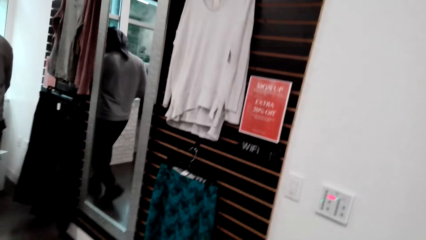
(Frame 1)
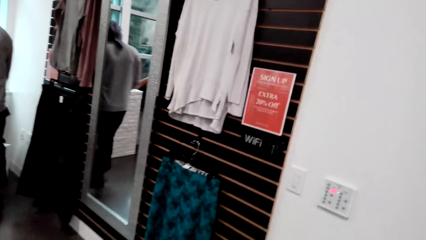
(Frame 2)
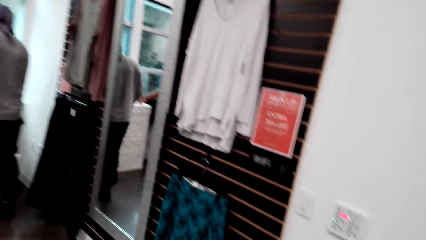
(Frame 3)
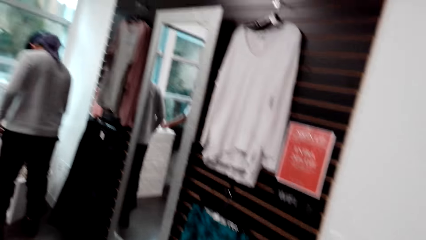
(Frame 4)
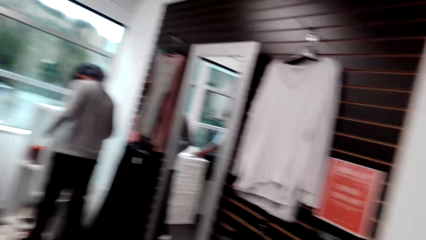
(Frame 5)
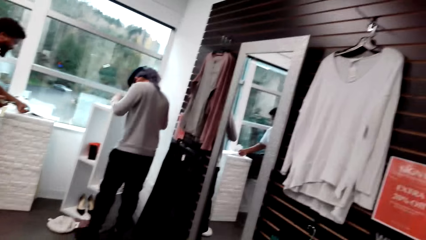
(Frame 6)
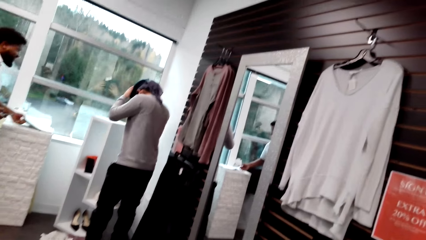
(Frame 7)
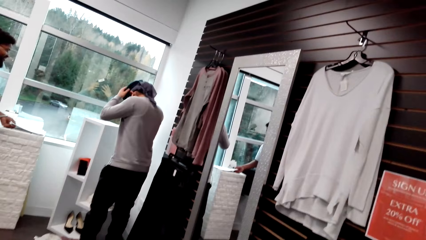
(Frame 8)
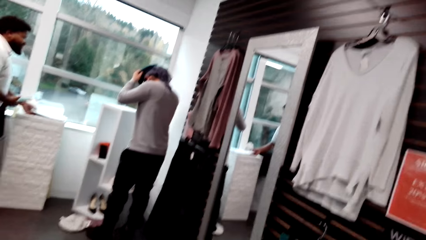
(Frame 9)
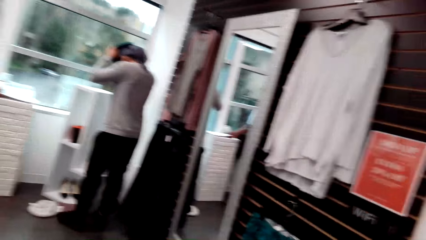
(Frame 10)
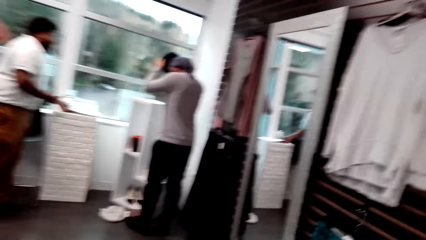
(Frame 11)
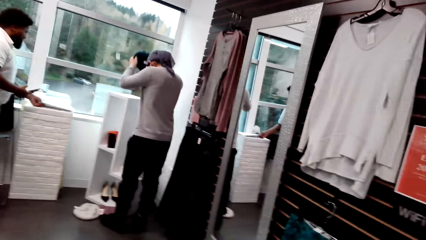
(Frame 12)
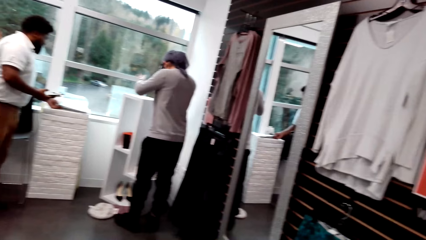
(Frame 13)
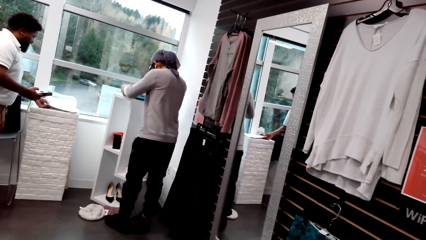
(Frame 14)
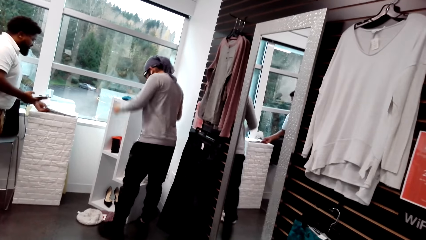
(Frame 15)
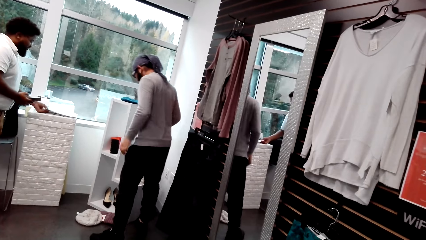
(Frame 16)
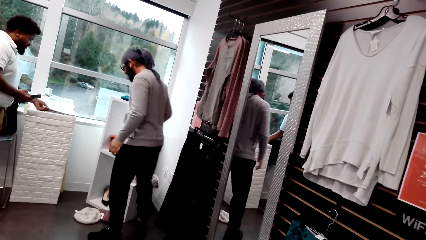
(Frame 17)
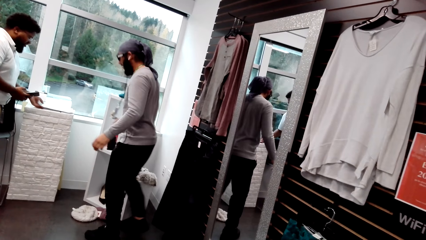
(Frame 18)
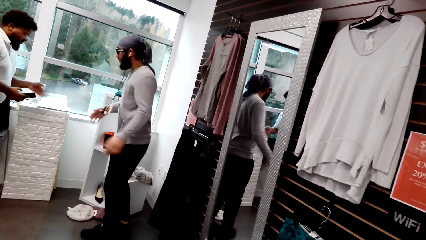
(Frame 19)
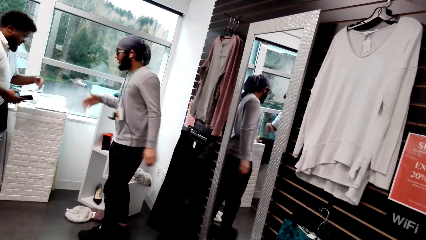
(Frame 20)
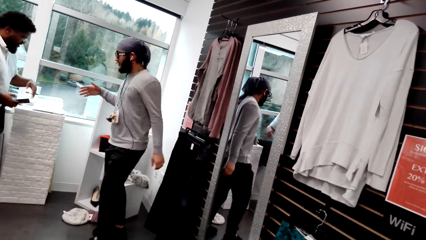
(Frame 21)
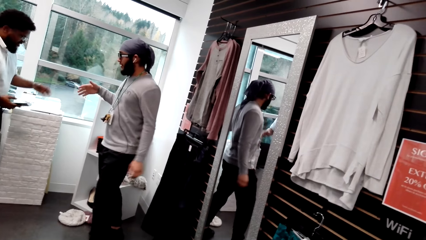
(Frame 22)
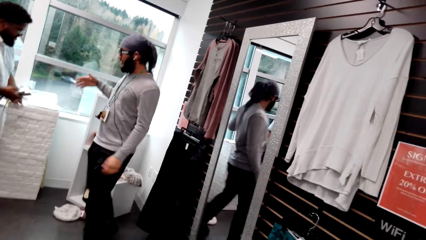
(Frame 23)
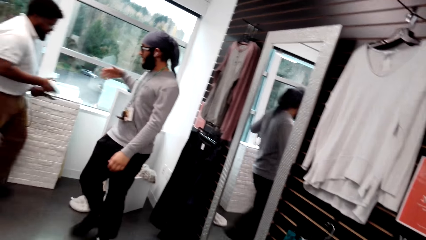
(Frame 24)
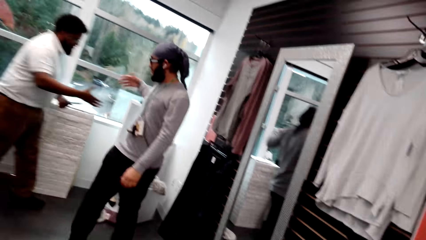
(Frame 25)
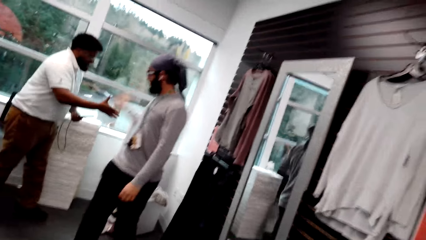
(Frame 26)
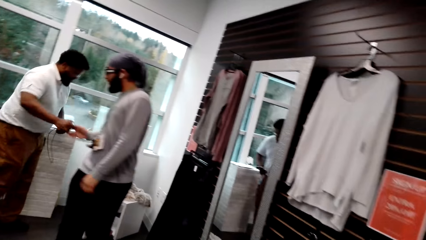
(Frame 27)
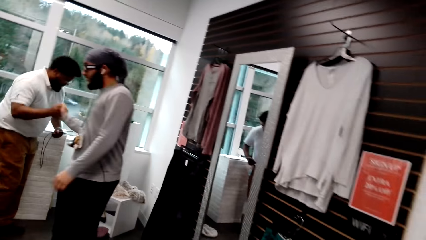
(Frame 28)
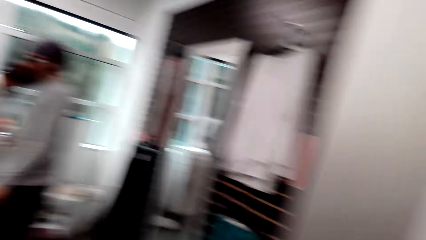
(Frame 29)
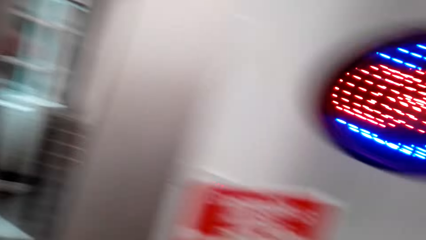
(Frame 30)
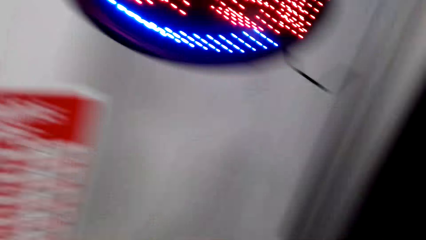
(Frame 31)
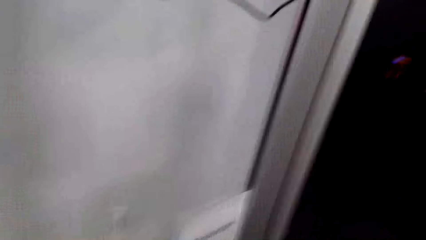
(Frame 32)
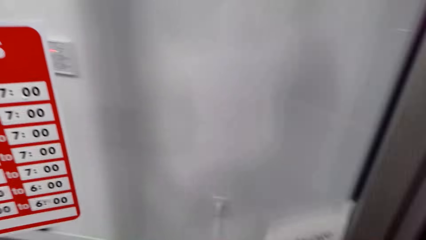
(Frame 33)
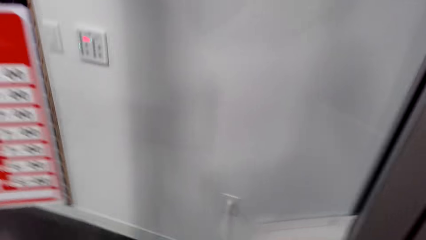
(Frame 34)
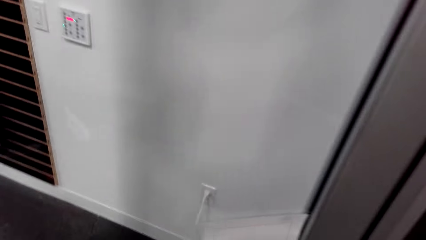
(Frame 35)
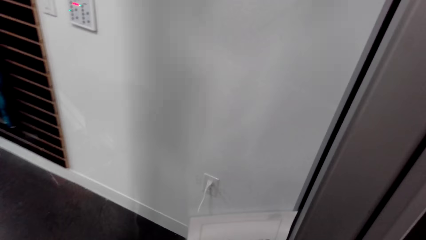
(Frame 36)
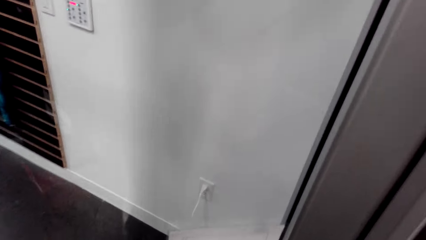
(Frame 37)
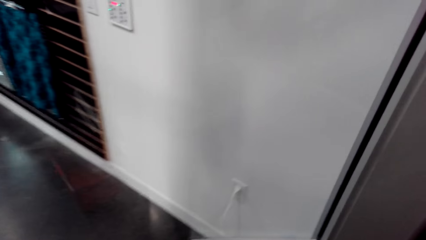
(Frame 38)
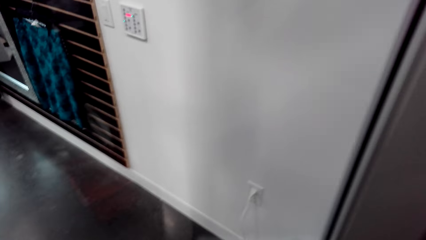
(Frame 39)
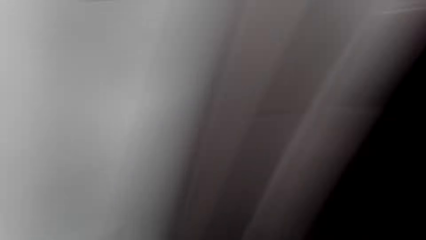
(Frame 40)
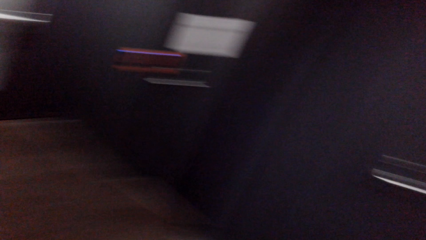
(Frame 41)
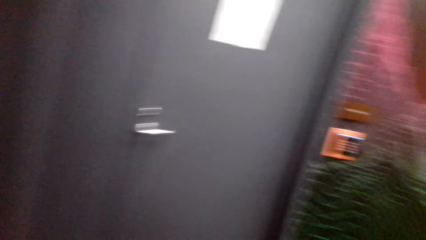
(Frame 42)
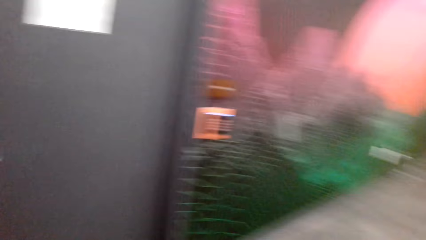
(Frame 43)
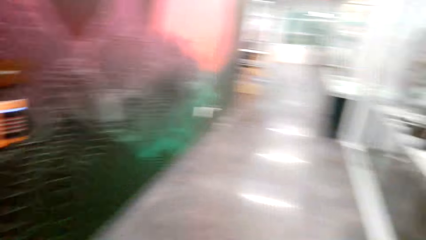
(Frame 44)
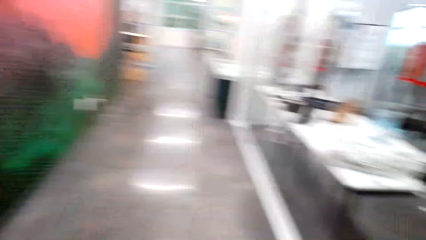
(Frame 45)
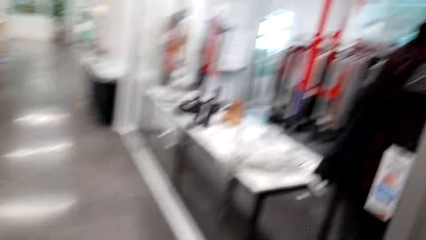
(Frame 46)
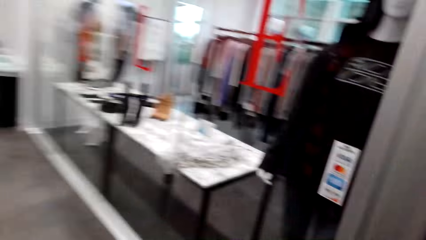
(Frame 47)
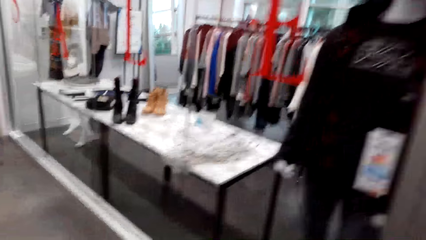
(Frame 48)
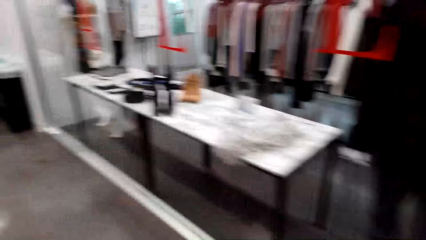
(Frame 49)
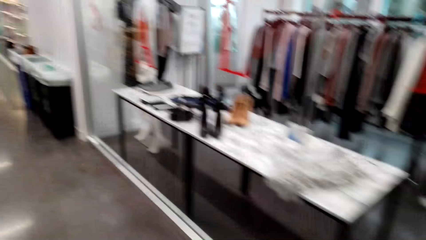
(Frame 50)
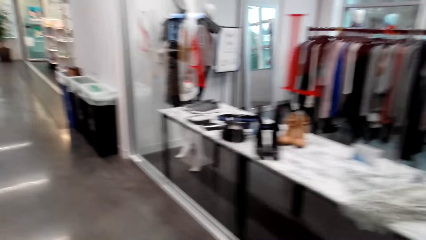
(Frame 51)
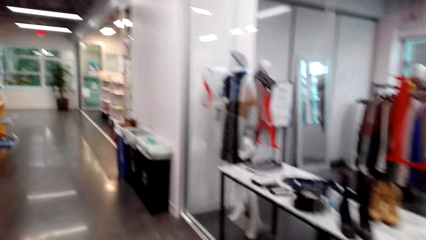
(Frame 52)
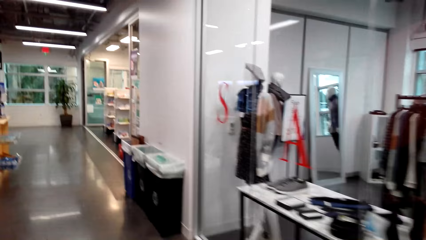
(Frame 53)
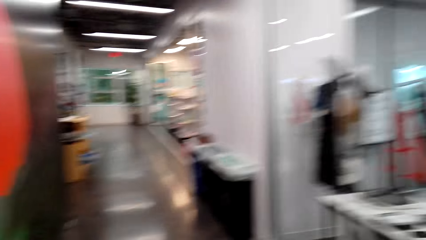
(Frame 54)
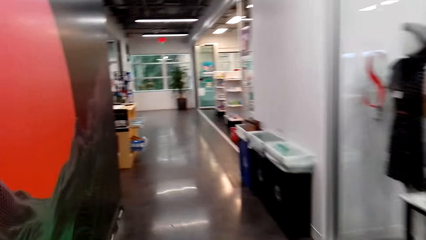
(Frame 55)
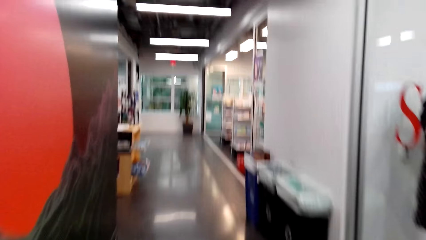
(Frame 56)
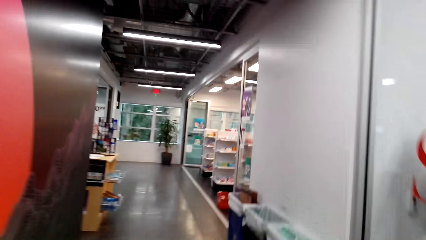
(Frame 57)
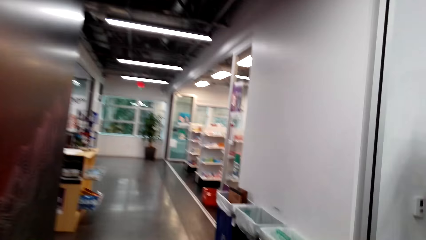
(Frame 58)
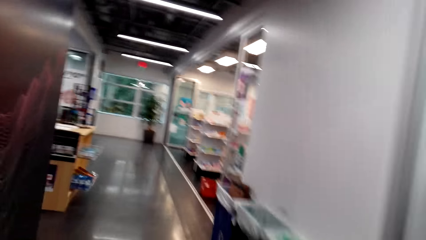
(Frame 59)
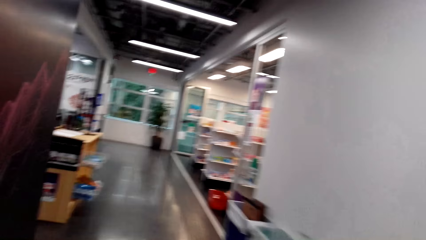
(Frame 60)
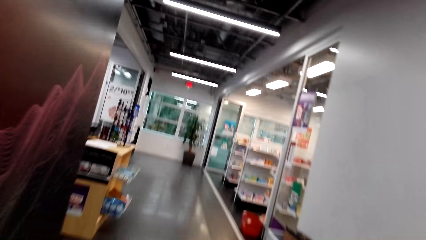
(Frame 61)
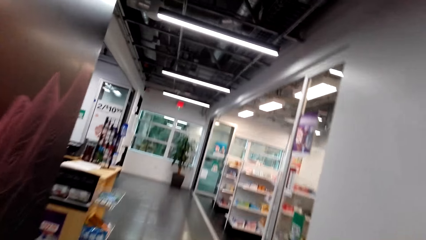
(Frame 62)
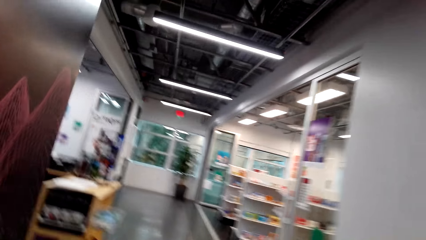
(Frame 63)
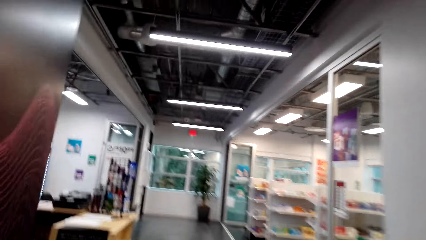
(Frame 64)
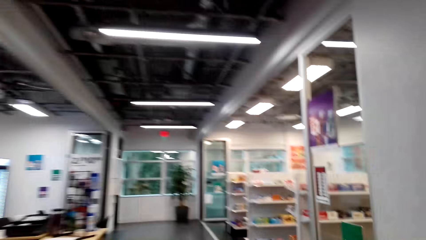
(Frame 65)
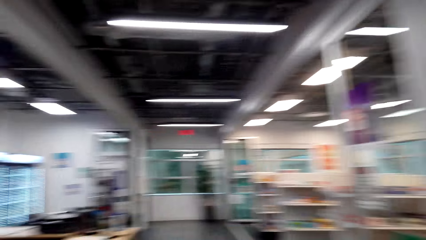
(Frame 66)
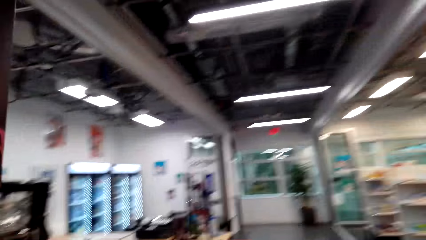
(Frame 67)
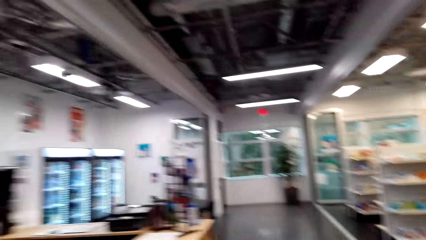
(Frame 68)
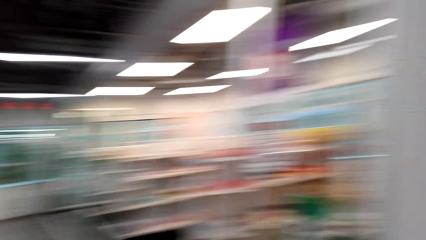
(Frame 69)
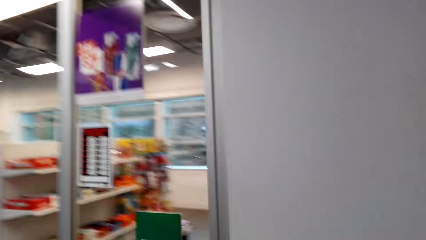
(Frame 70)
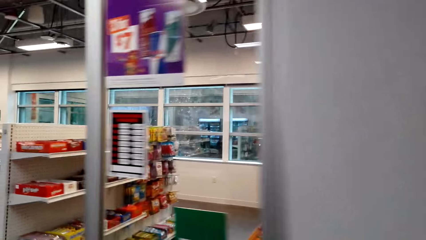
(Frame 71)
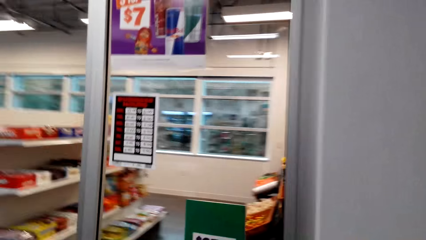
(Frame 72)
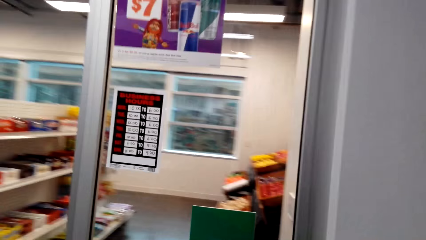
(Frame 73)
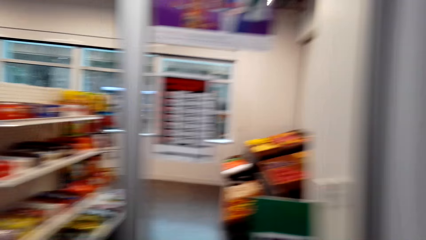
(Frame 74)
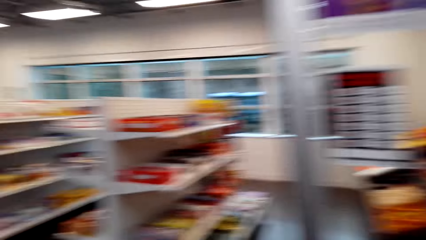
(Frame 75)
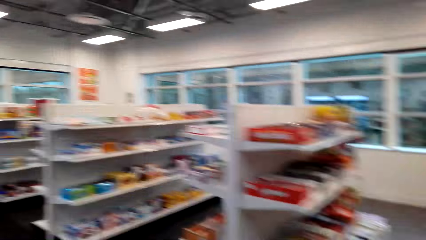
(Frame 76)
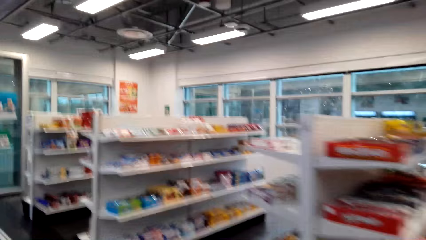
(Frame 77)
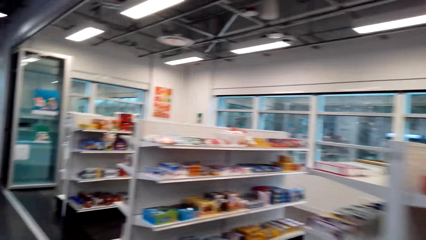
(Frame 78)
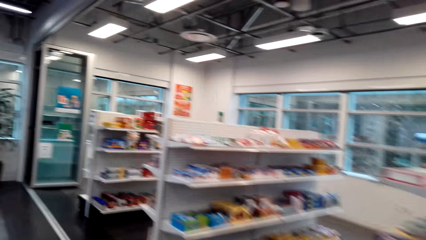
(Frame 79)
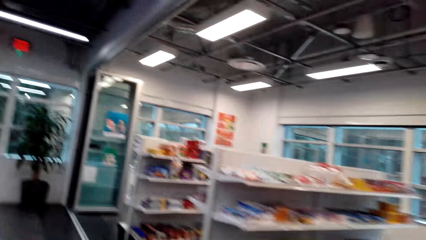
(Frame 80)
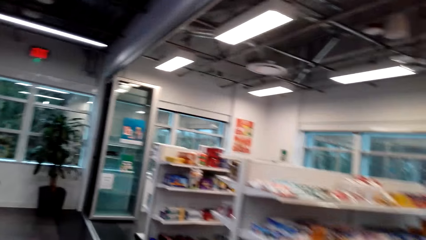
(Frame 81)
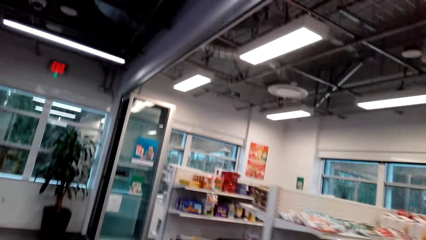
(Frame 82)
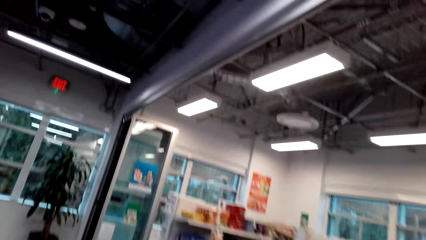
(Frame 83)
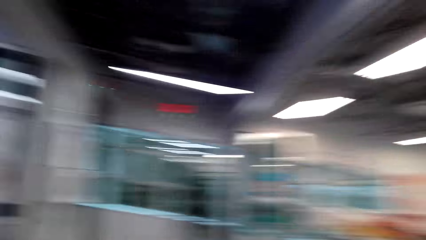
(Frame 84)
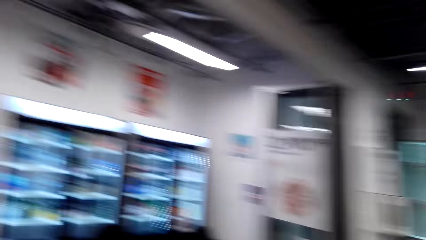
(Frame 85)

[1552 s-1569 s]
A person removes the beret. The person shakes hands with another person. The camera wearer walks across the store.
